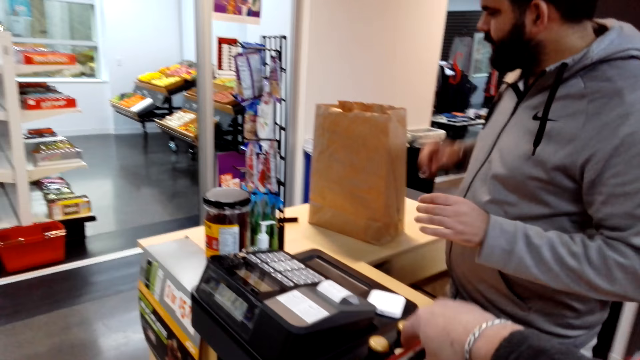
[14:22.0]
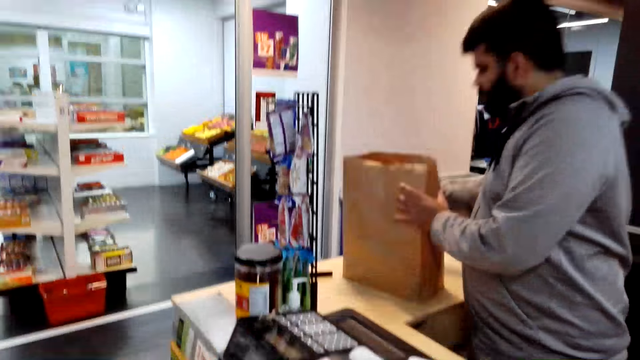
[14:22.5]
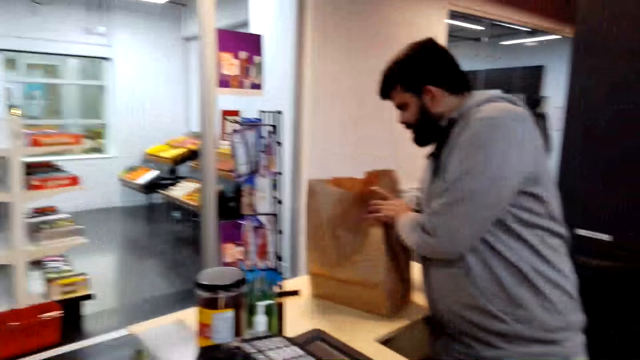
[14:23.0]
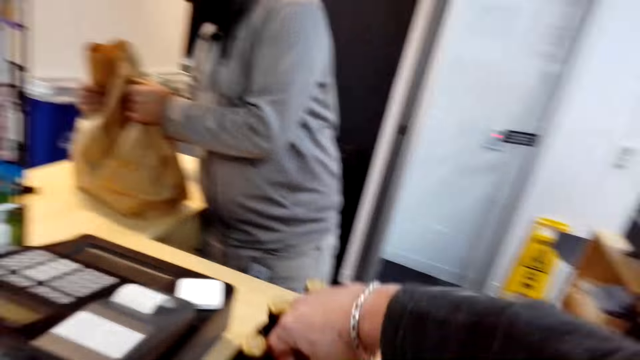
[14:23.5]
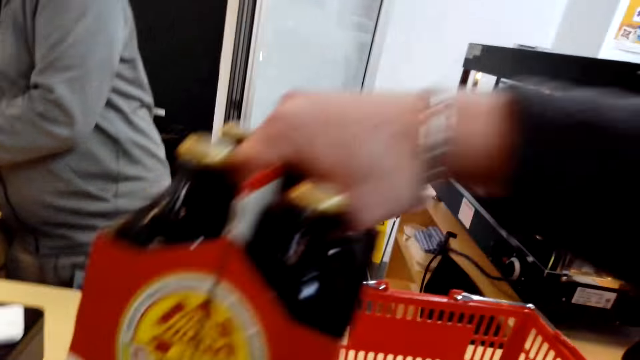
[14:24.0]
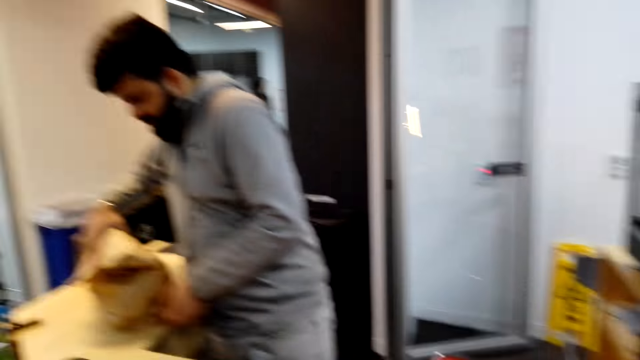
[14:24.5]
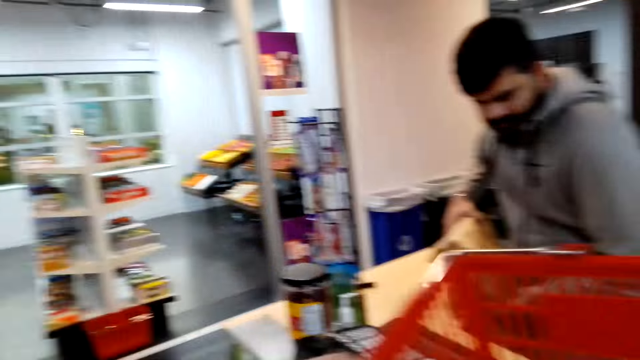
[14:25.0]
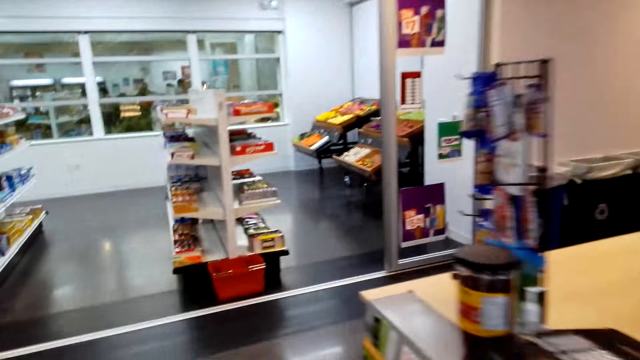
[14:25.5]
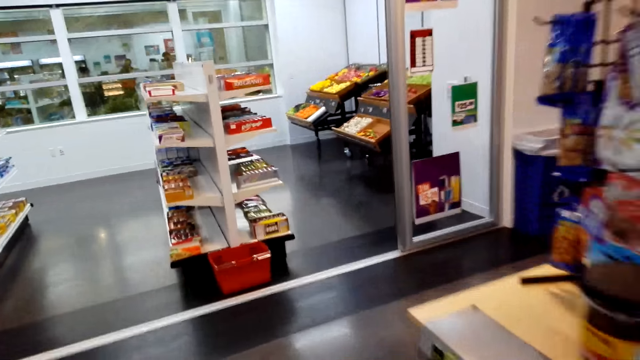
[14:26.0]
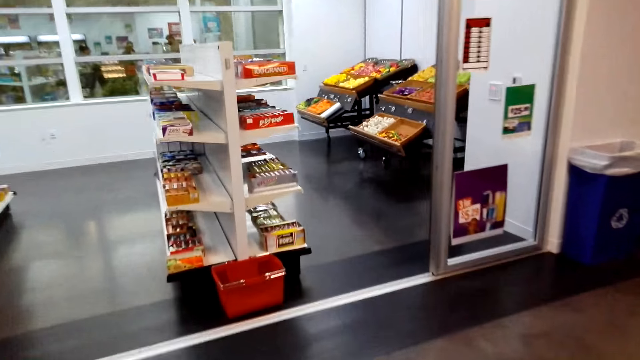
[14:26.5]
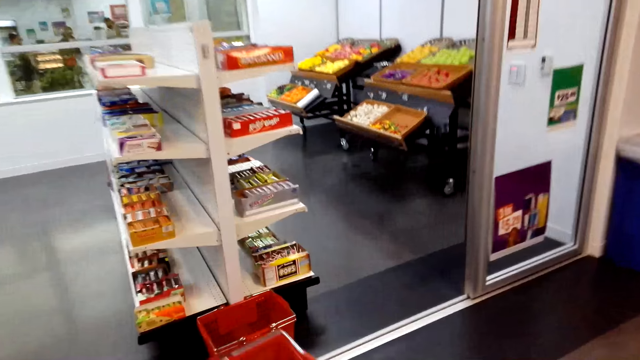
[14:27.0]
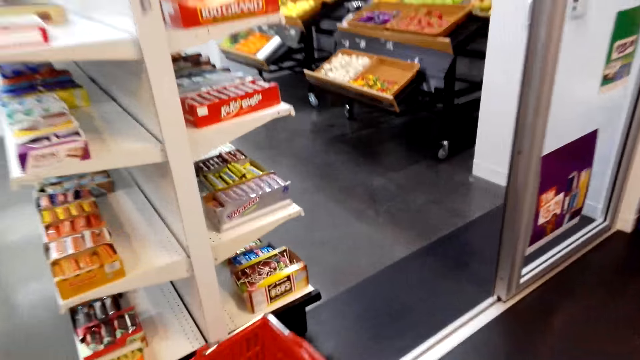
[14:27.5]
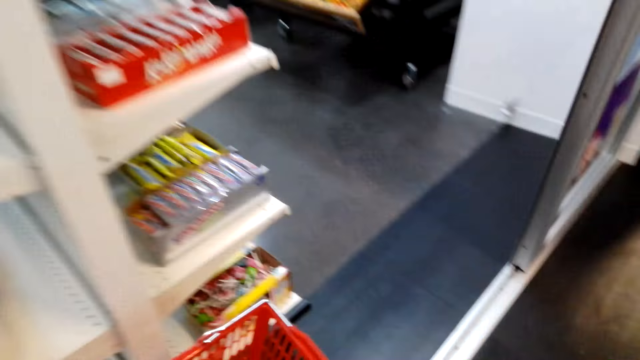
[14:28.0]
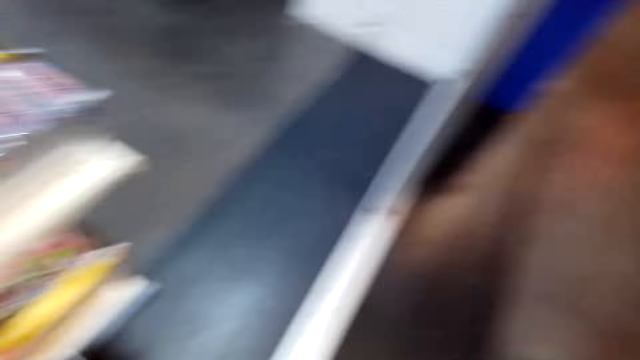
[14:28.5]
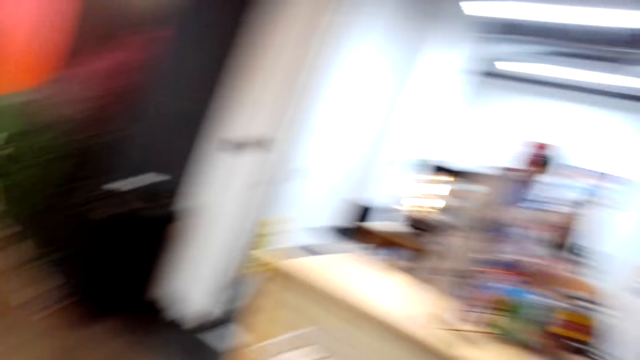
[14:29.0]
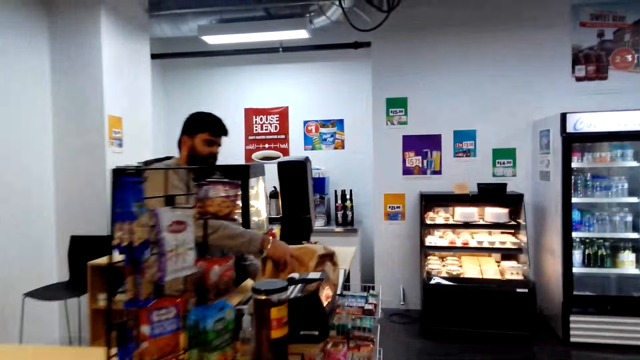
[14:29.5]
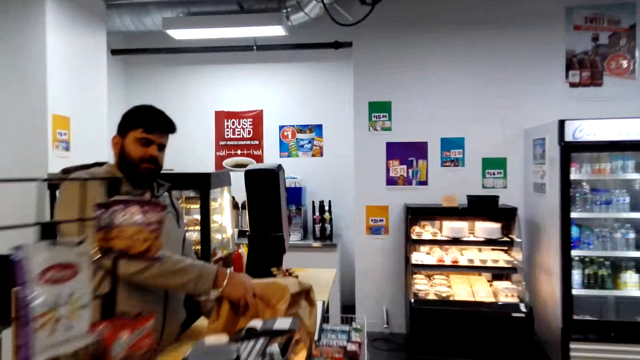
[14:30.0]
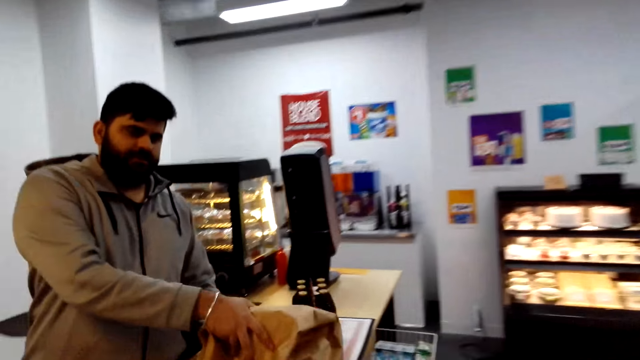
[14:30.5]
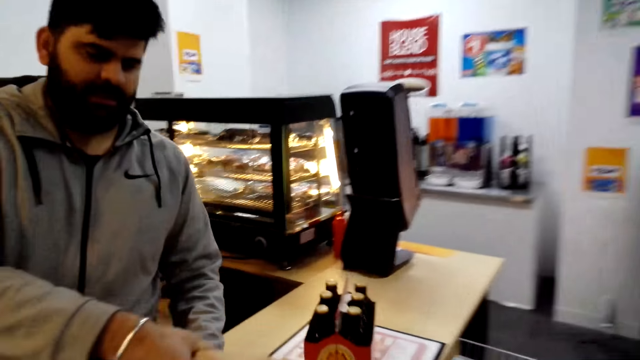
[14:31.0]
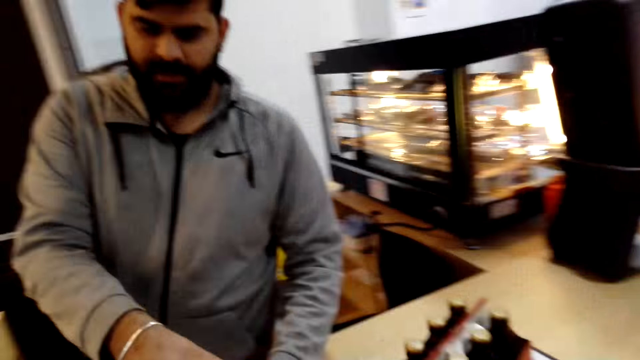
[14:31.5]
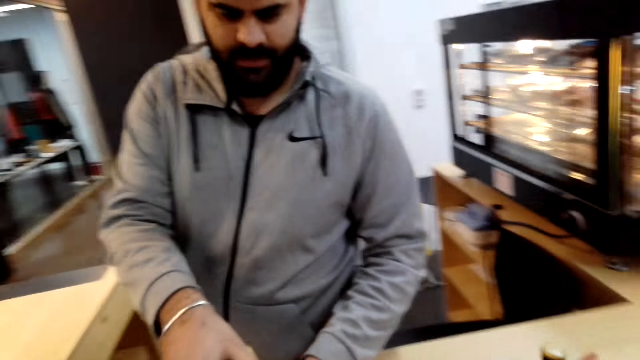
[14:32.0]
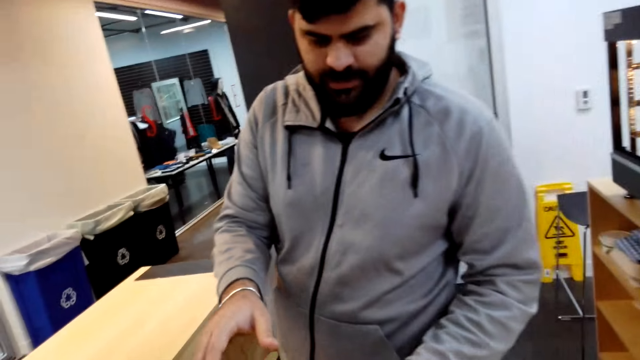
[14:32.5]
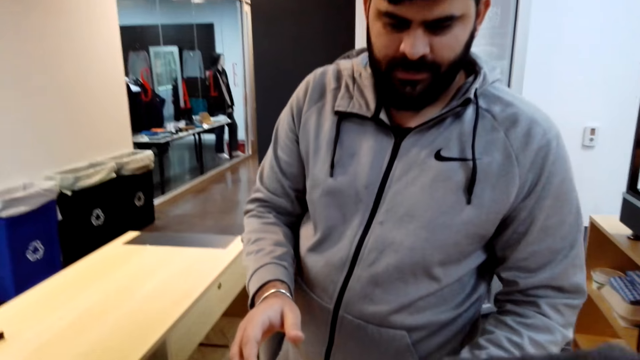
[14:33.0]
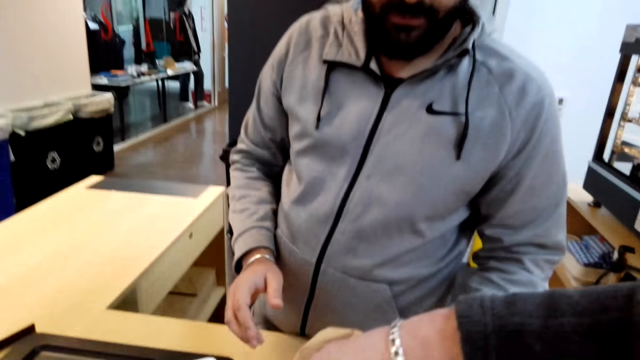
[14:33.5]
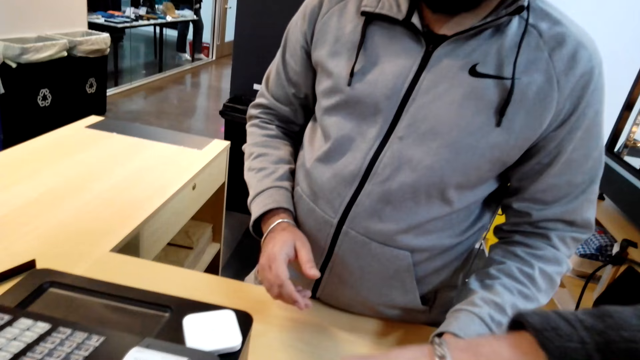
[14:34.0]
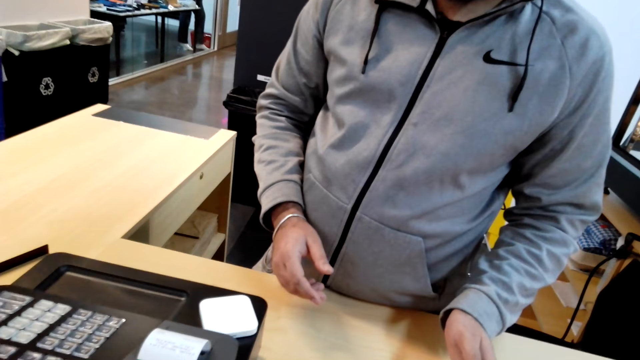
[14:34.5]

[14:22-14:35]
The camera wearer picks the pack of beers from the counter. A man picks a brown bag. The camera wearer walks in the store. They take the brown bag from the man.

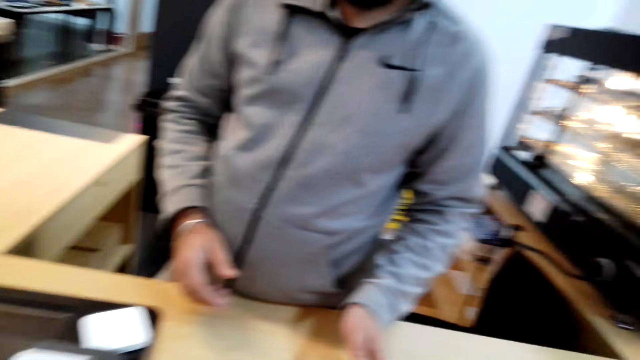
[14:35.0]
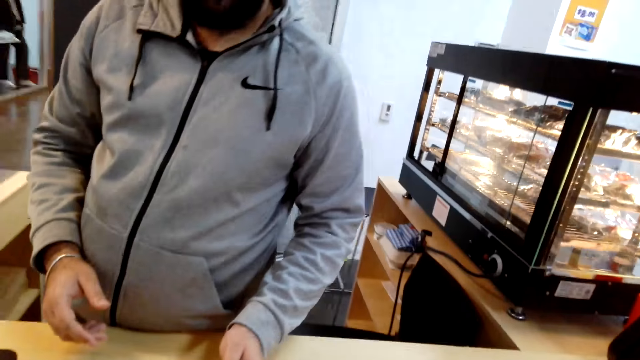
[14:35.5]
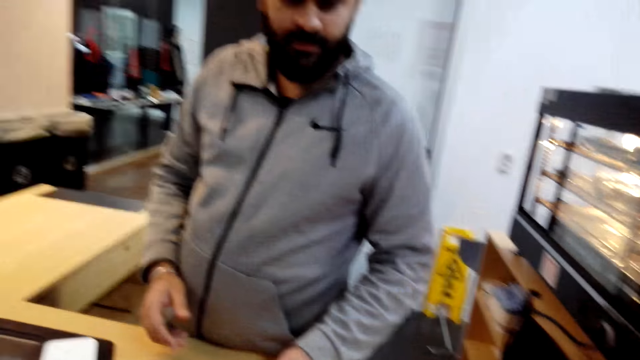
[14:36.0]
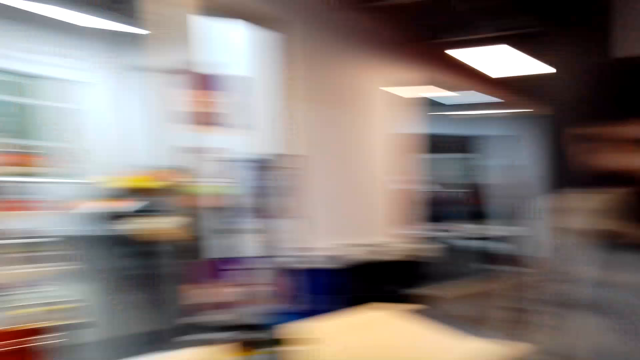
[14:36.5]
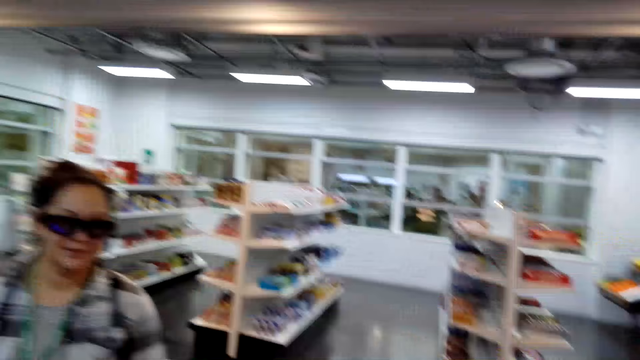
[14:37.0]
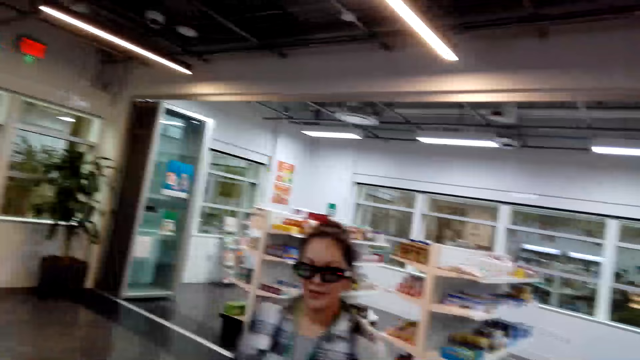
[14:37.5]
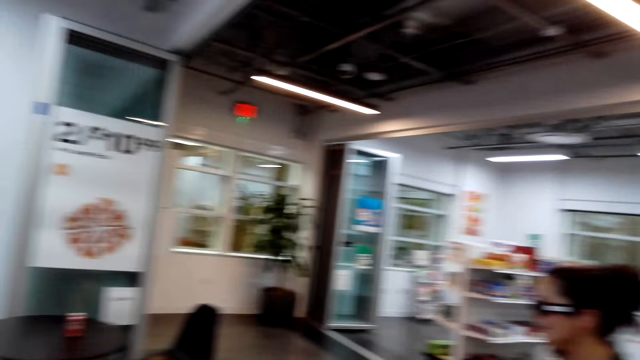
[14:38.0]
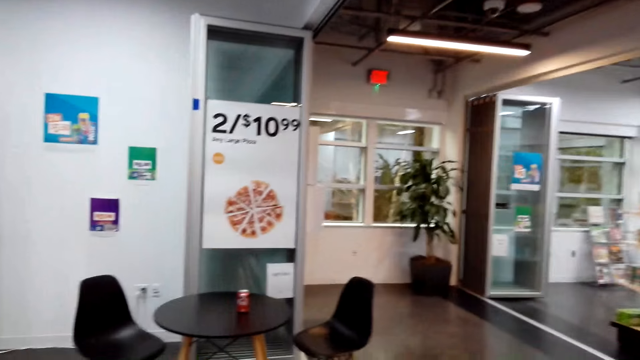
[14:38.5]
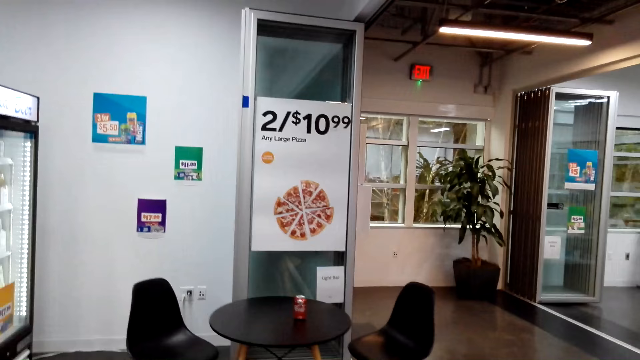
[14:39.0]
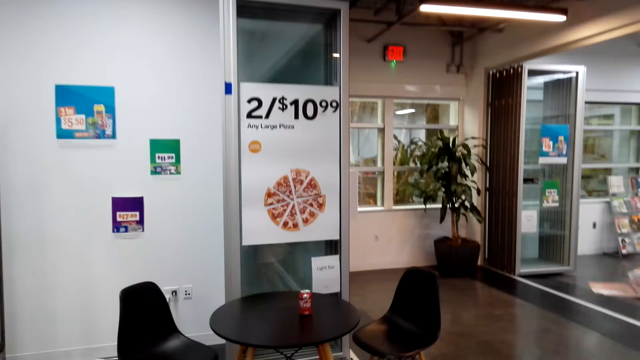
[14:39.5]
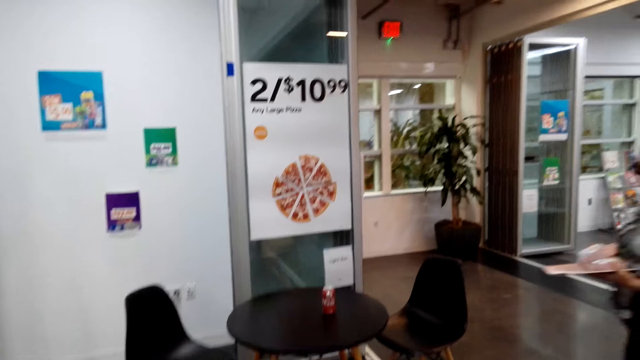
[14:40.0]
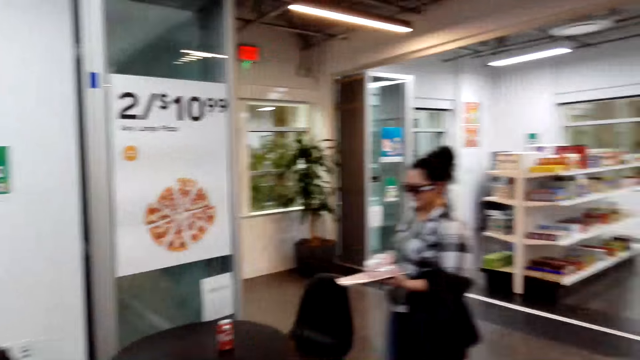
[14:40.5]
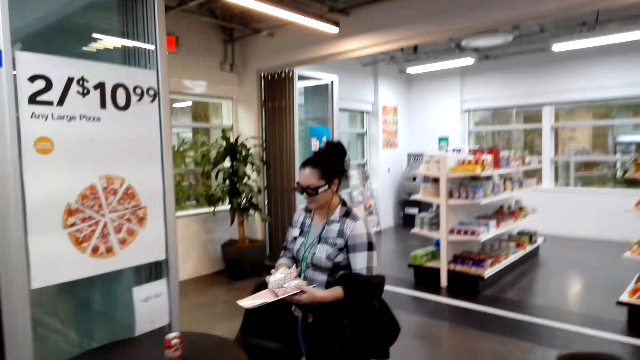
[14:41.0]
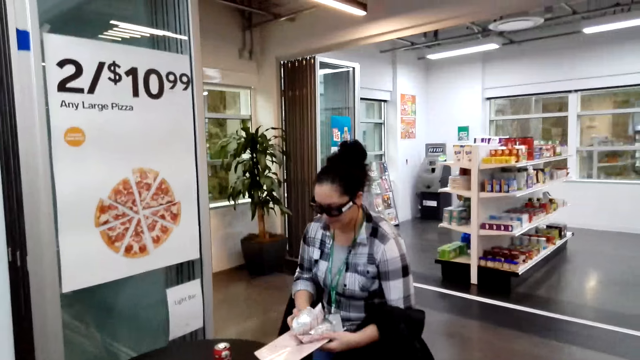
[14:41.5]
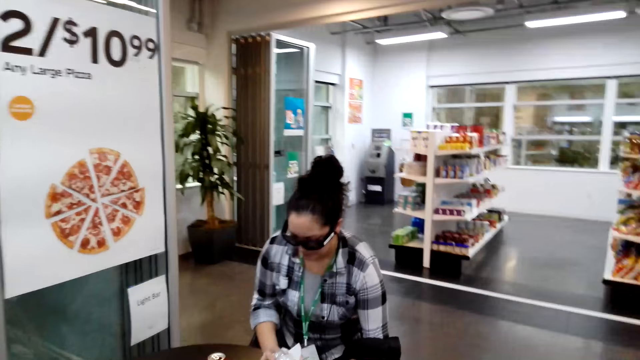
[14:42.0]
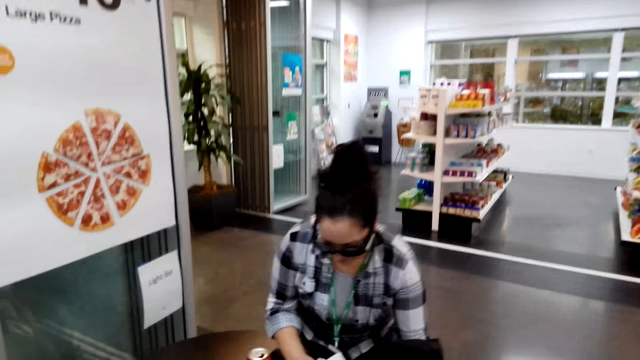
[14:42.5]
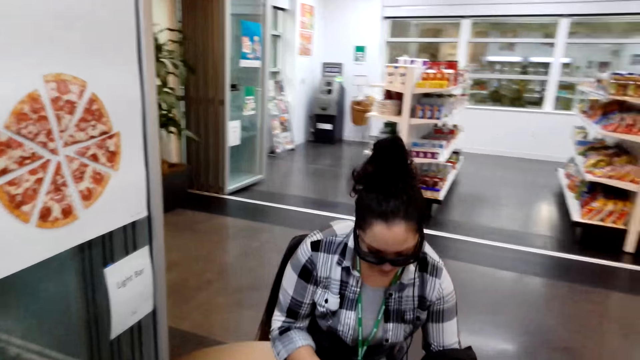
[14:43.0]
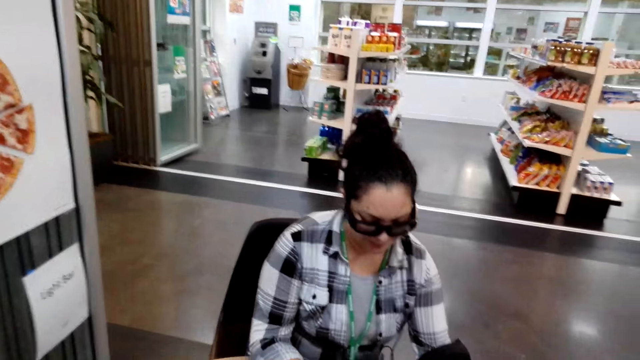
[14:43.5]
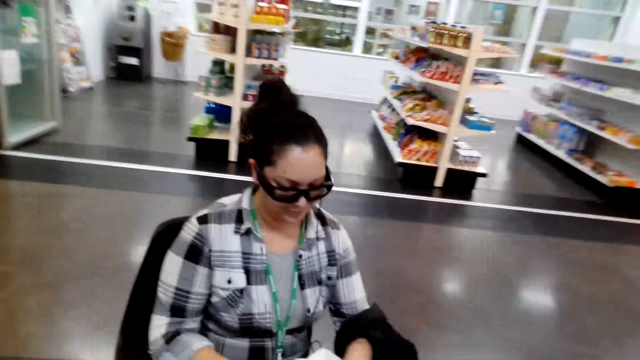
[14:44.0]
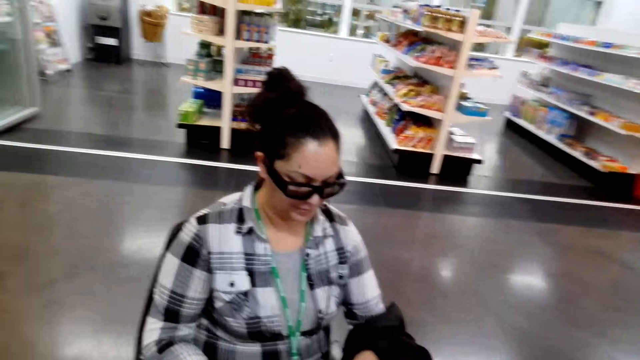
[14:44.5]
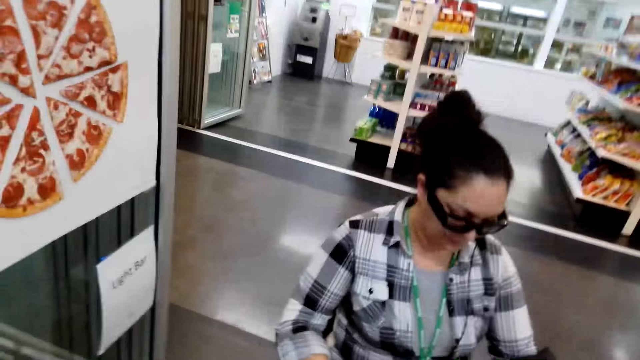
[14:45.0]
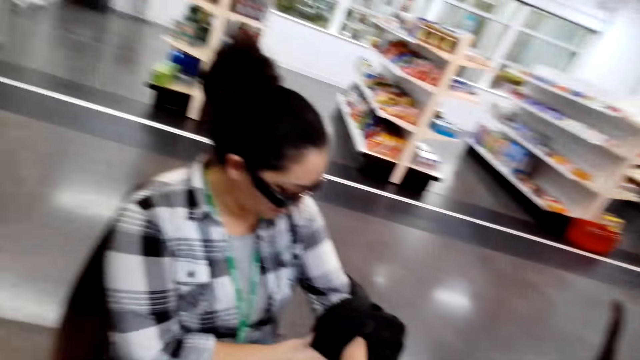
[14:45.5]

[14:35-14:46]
A woman talks with the camera wearer. The camera wearer walks beside the woman. A man talks with the camera wearer.
